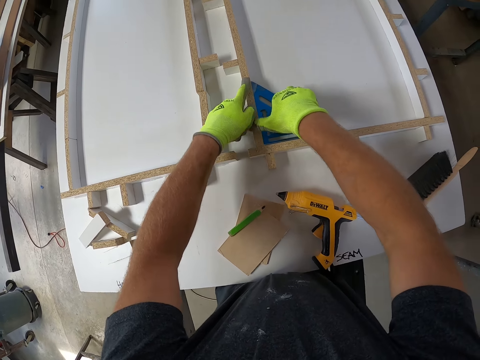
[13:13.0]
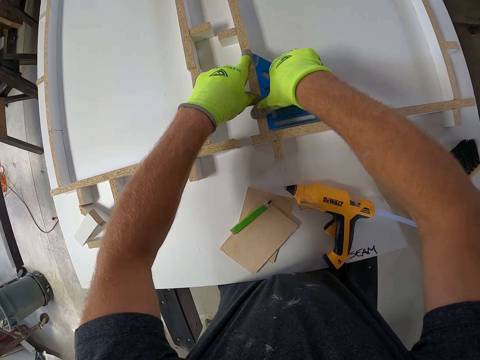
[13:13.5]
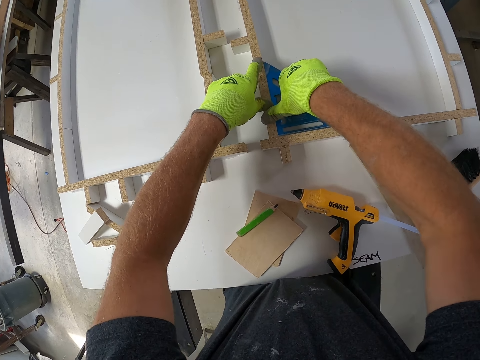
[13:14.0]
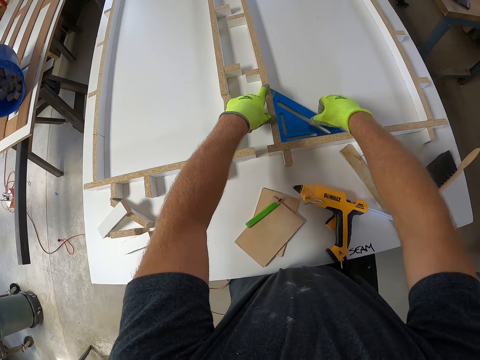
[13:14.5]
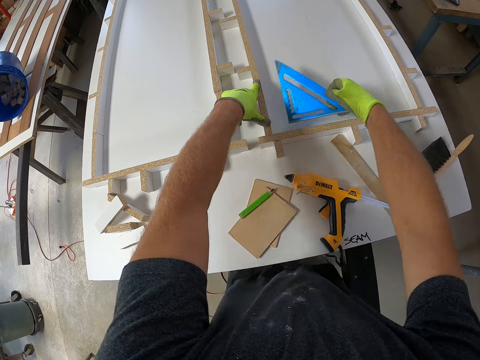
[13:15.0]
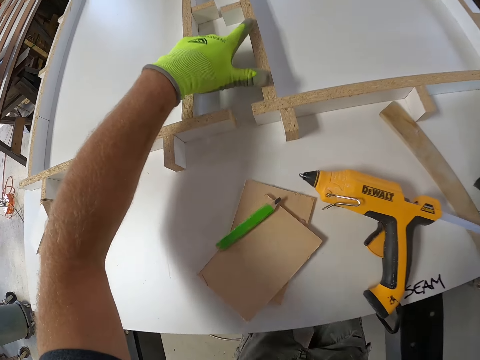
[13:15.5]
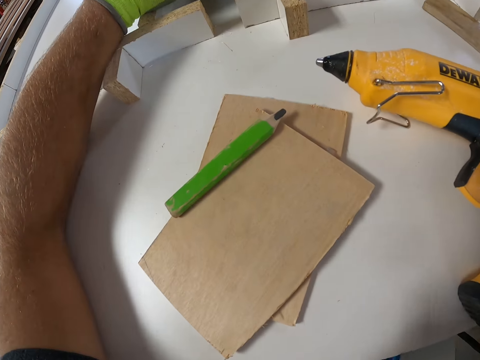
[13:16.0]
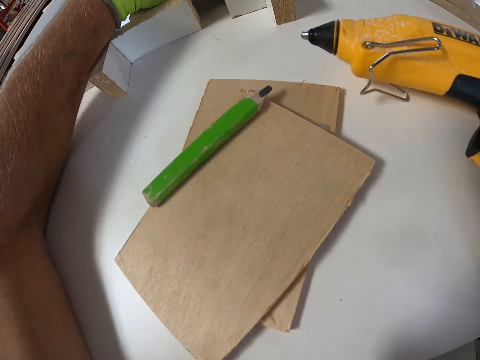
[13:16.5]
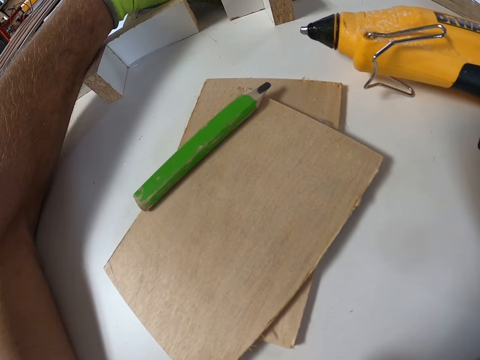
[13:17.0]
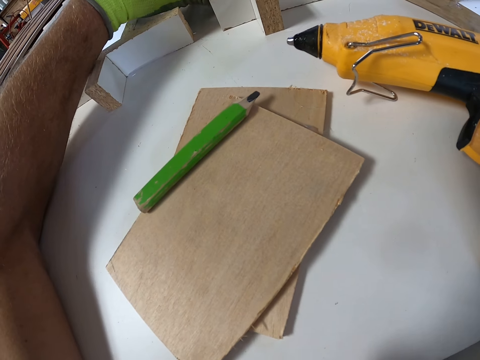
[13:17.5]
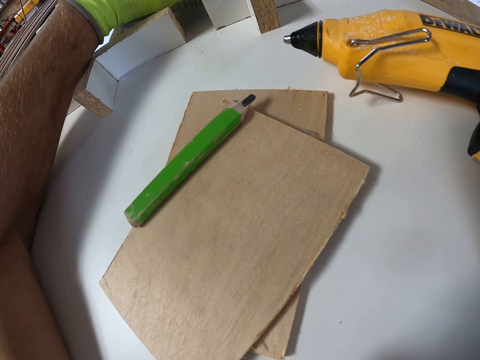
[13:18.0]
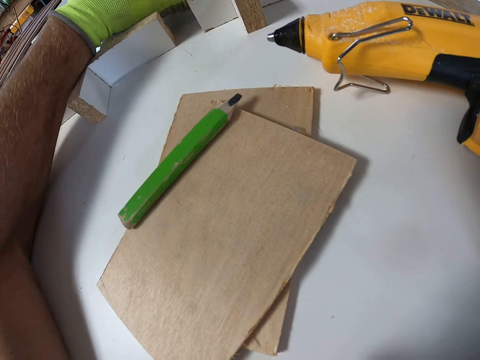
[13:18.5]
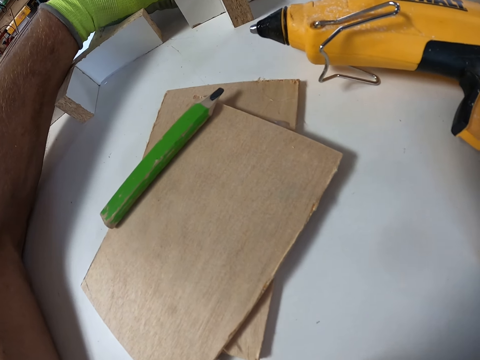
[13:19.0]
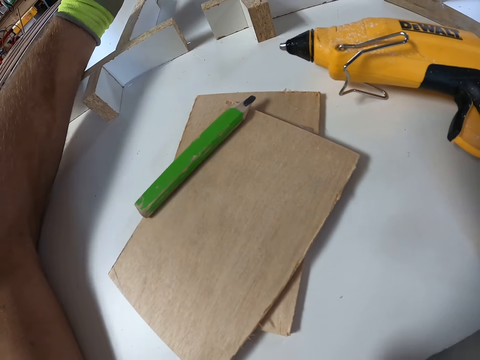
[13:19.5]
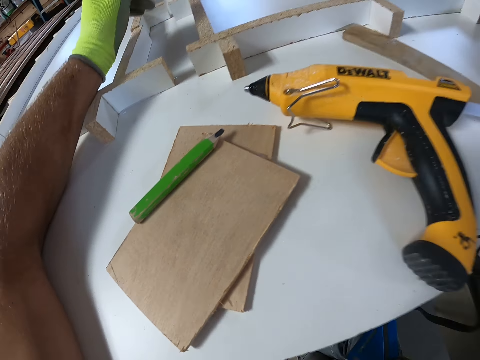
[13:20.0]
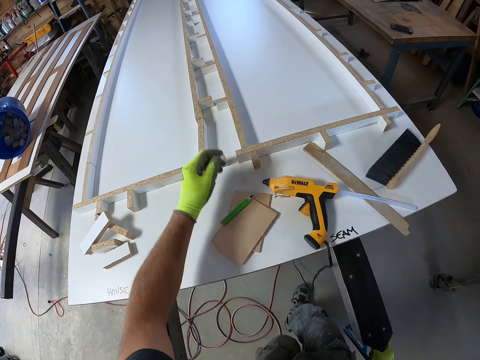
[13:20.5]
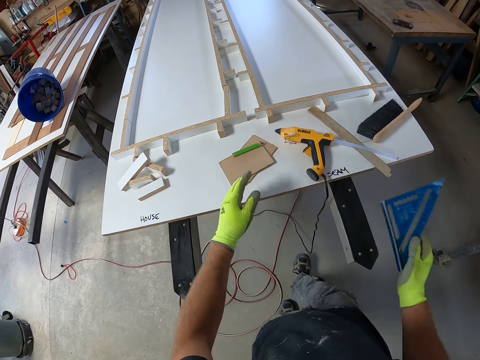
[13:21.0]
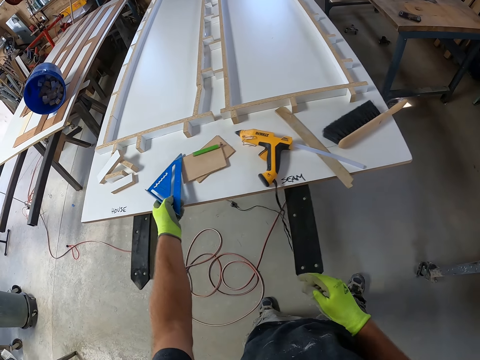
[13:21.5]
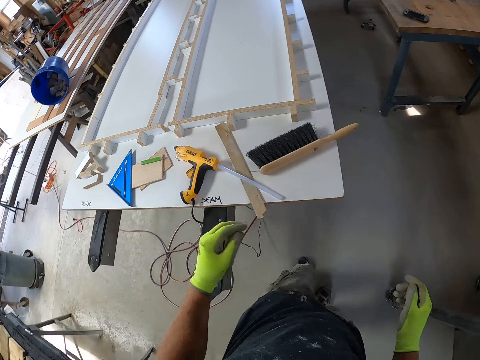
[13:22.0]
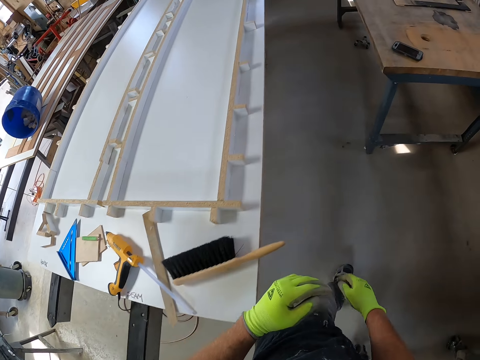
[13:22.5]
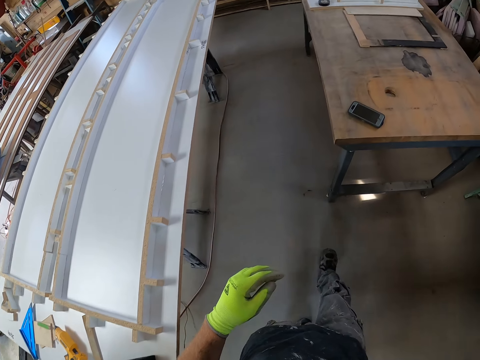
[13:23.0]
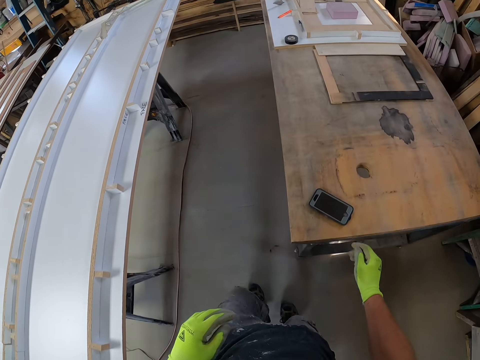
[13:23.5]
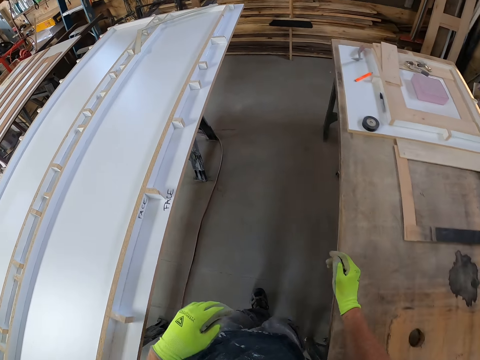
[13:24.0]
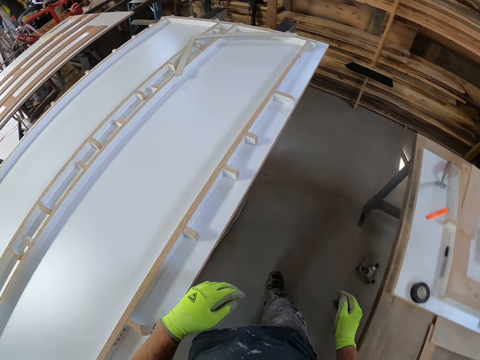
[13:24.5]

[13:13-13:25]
The camera wearer takes the set square from the board. They align a piece of wood on a wood model on a table. They drop the set square on the board. They walk around a garage.

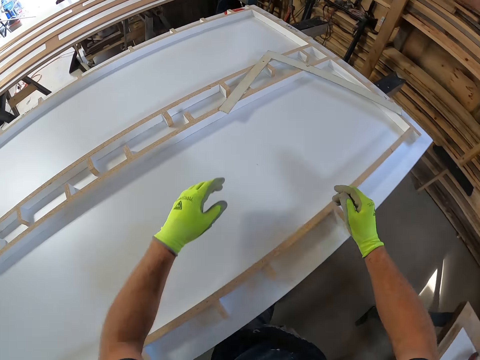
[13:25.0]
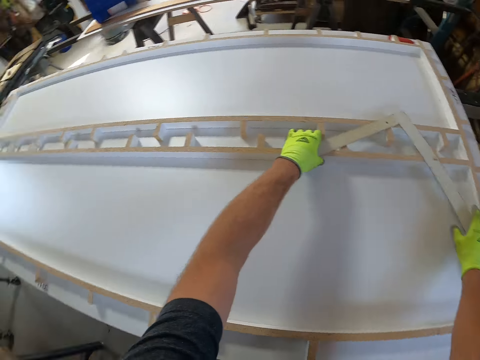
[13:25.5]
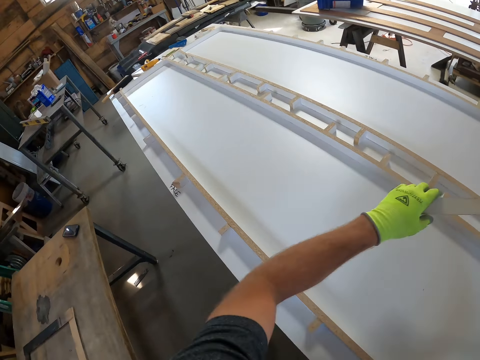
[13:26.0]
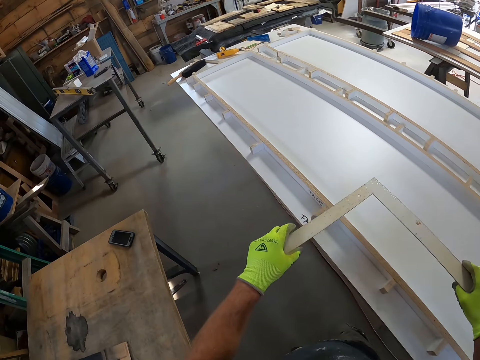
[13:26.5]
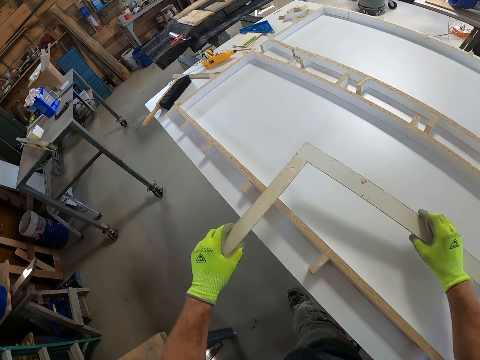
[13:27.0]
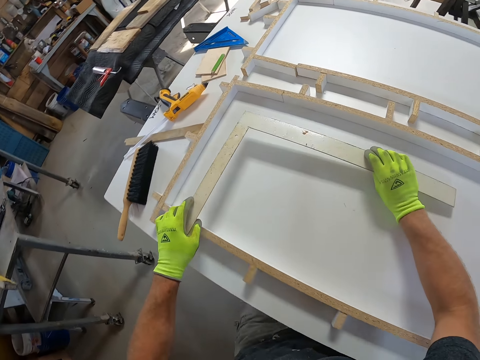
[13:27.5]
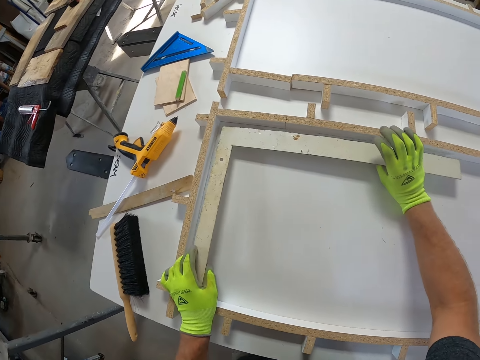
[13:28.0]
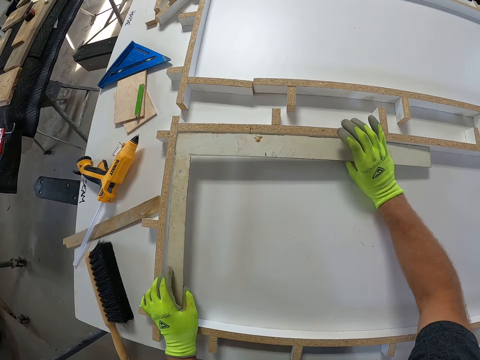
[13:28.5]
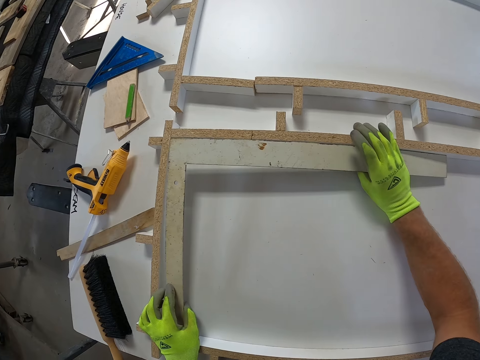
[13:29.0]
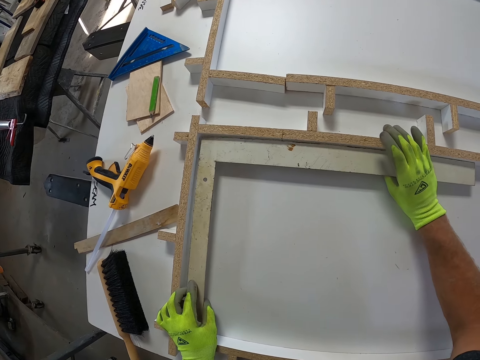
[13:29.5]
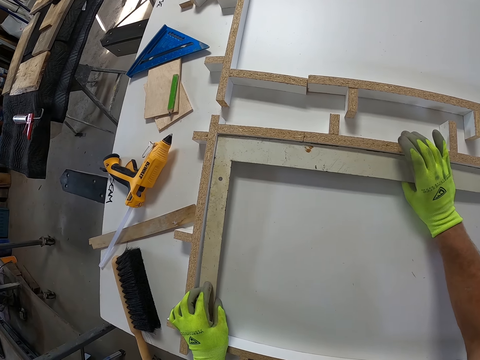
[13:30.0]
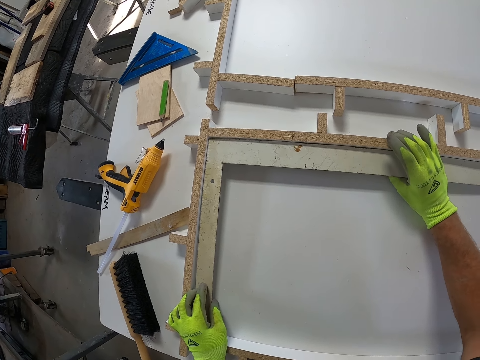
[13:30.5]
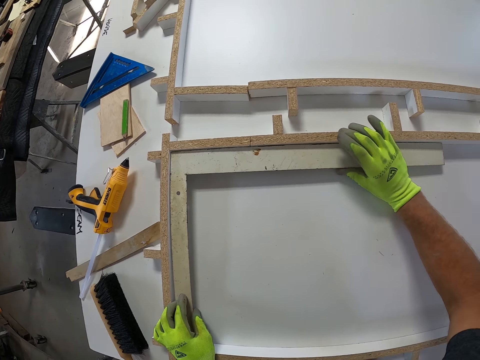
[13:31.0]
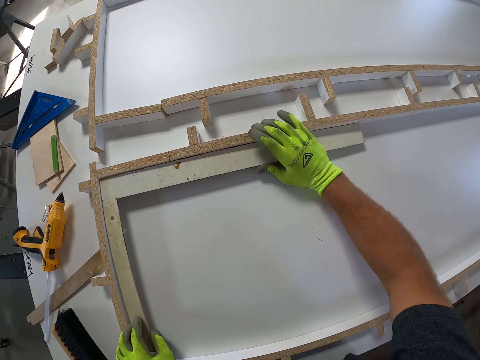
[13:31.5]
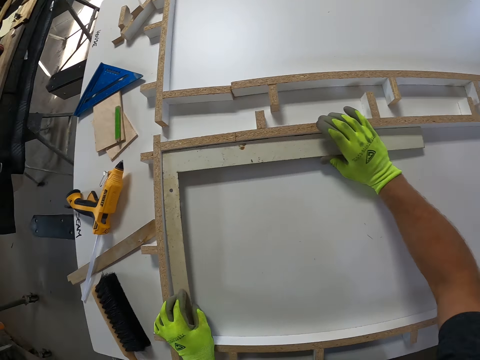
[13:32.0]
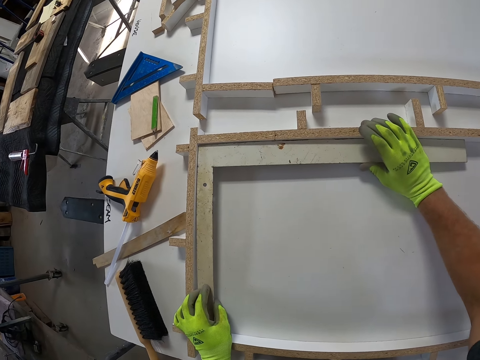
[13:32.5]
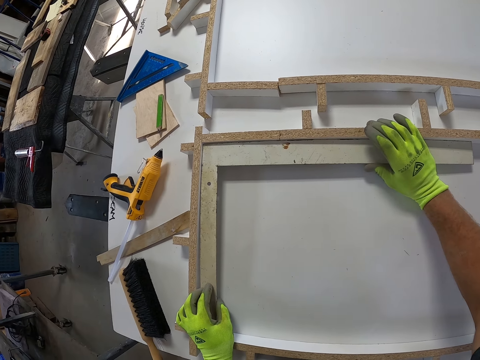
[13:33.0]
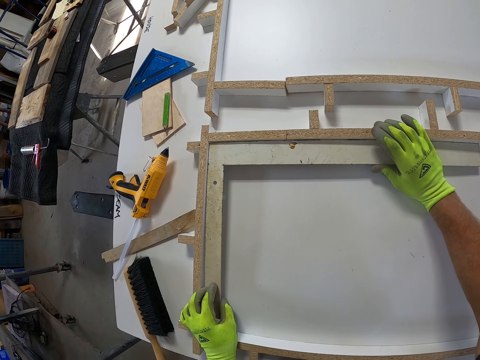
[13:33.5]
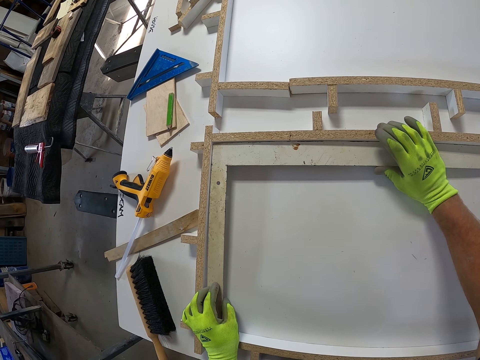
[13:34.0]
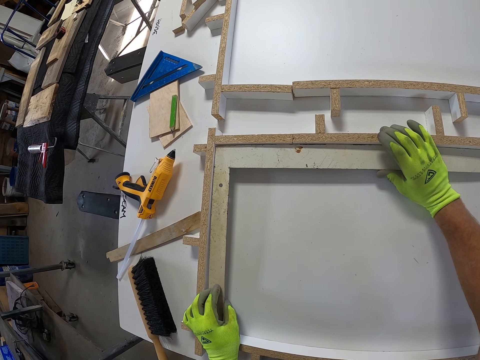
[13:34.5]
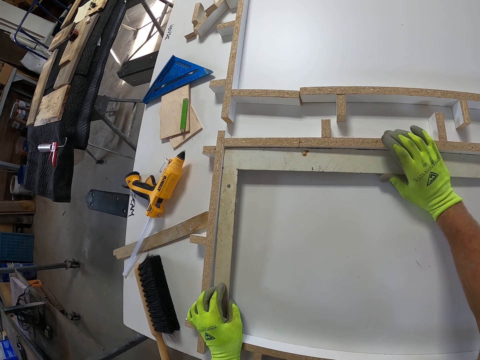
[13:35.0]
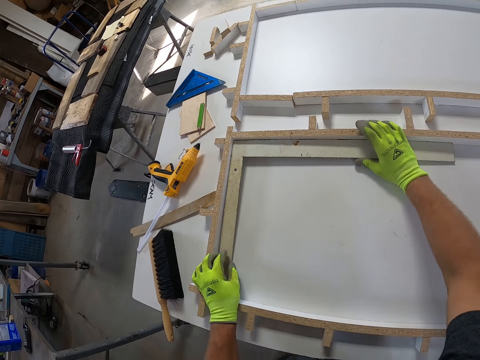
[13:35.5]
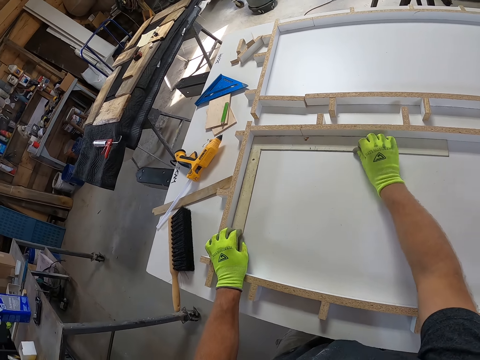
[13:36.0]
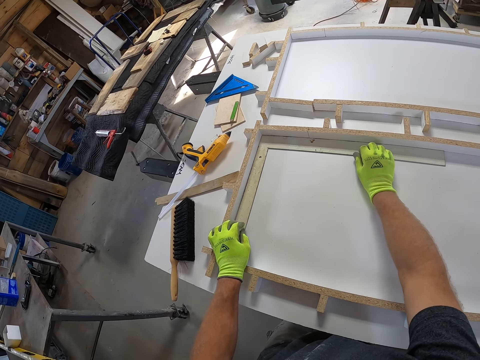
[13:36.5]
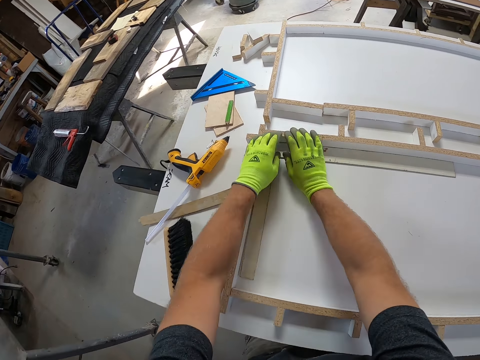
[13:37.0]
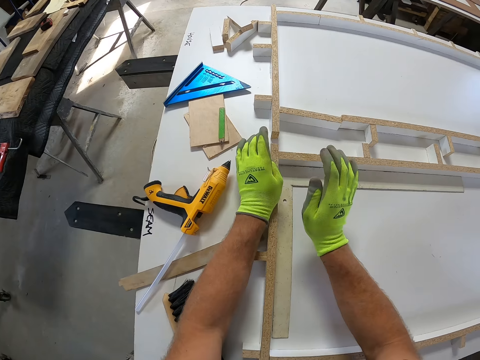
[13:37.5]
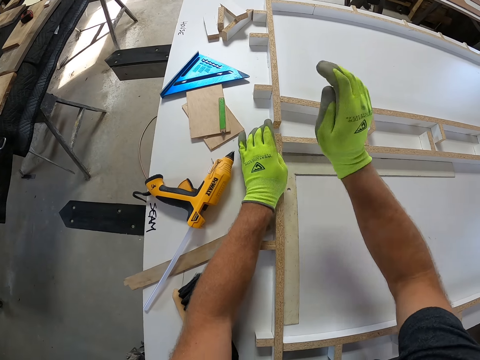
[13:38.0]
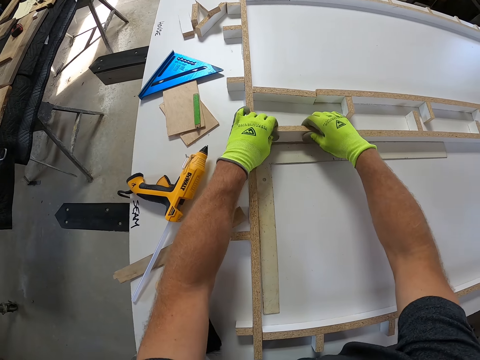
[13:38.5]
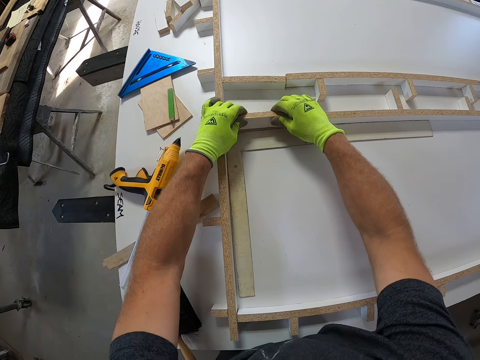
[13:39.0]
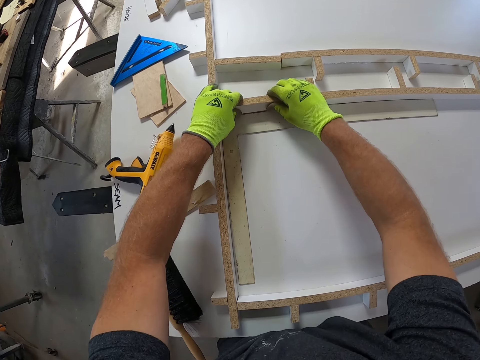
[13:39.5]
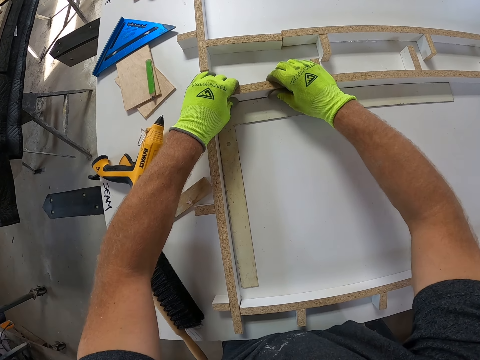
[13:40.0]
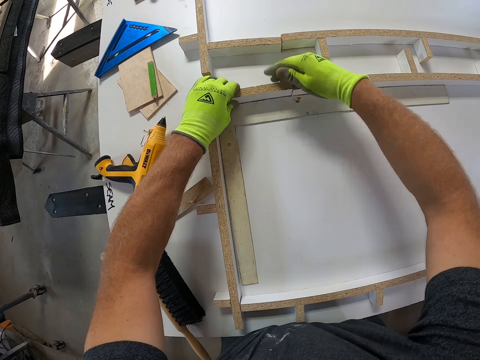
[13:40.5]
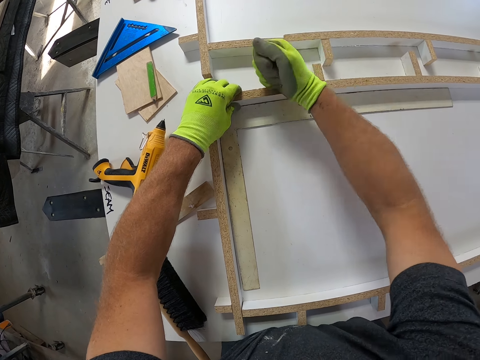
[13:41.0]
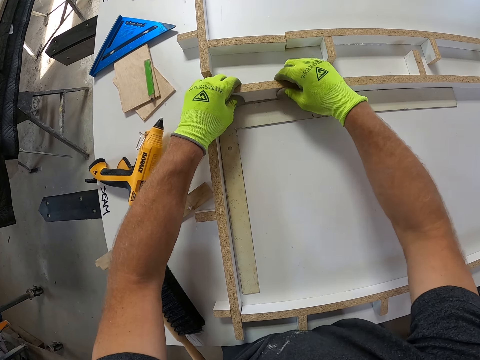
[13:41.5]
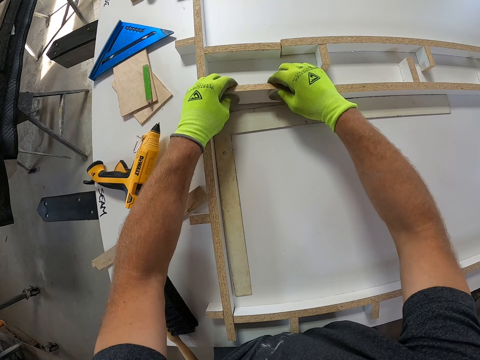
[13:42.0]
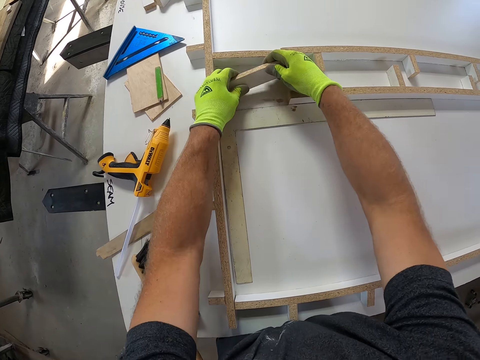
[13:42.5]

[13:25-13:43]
The camera wearer picks up an L-square from the board. They pick up a piece of wood from a table. They walk around a garage. They align the piece of wood on a wood model on the table. They measure the board with the L-square. They adjust the wood on the board. They hit the wood with a fist.
